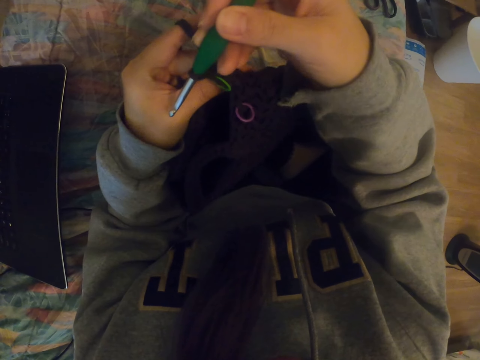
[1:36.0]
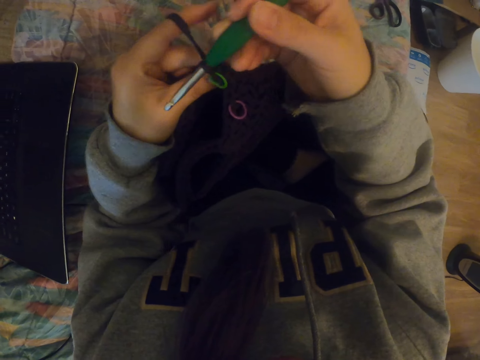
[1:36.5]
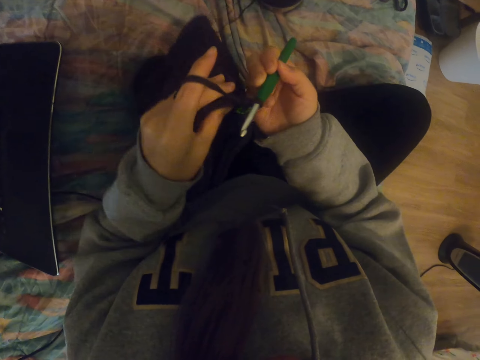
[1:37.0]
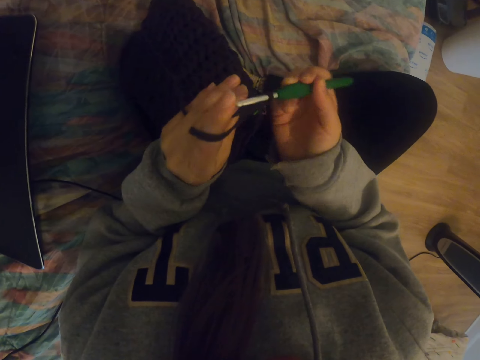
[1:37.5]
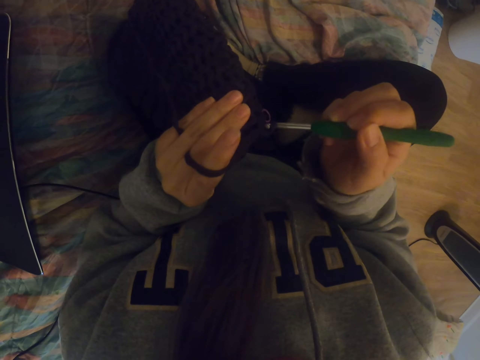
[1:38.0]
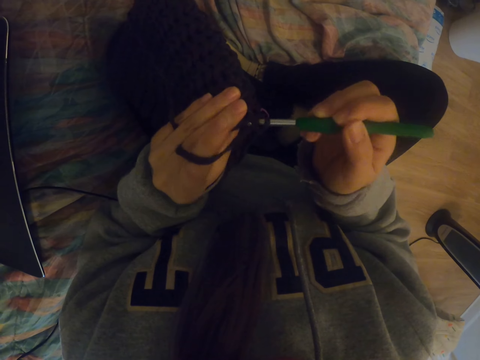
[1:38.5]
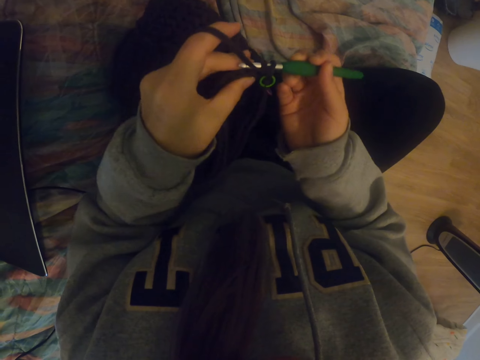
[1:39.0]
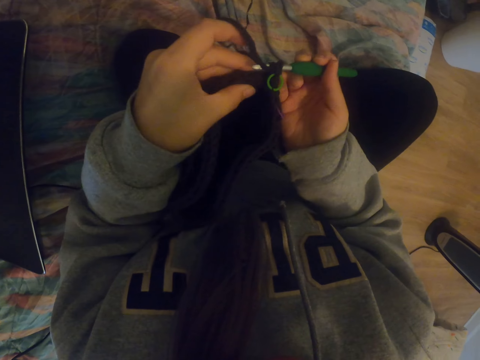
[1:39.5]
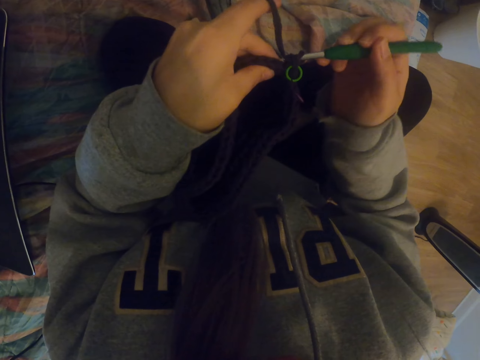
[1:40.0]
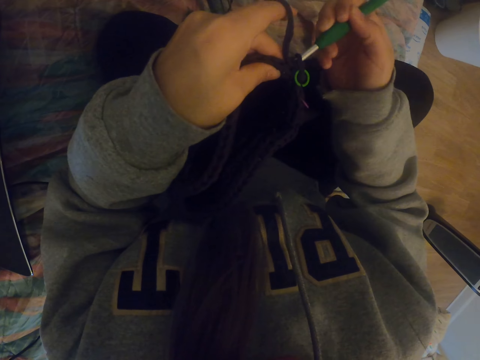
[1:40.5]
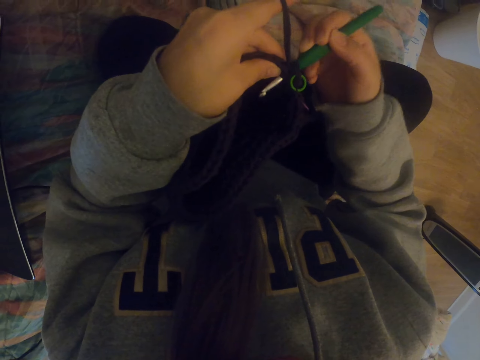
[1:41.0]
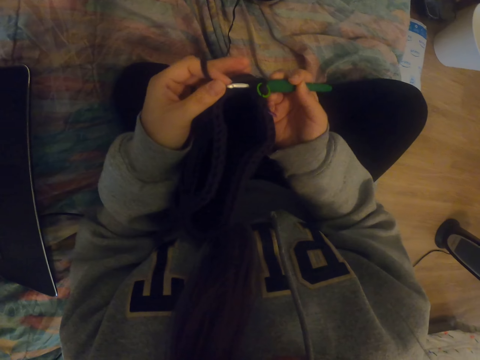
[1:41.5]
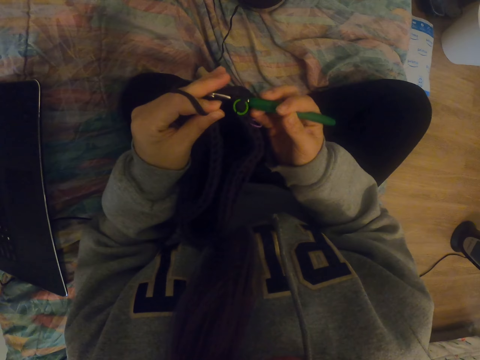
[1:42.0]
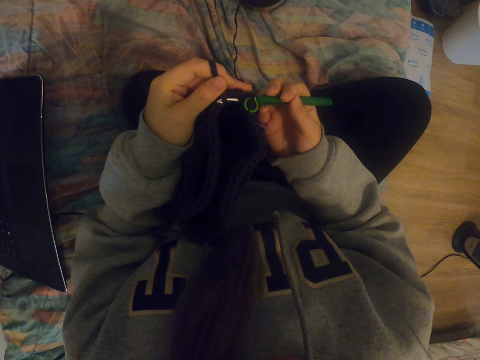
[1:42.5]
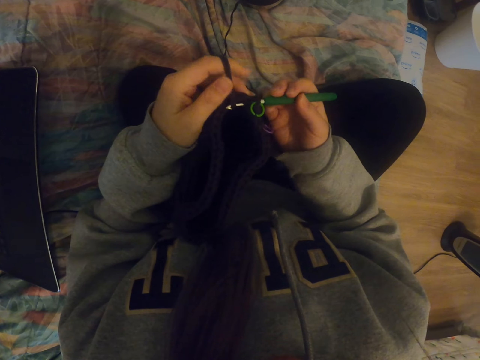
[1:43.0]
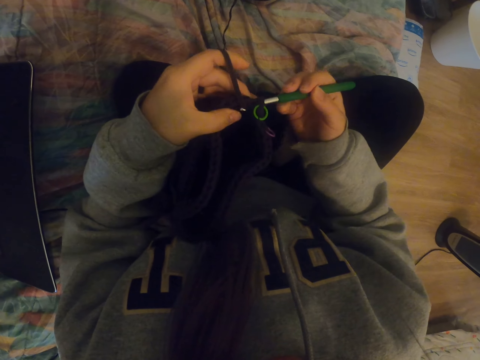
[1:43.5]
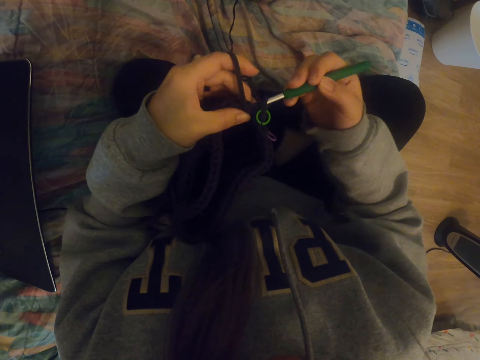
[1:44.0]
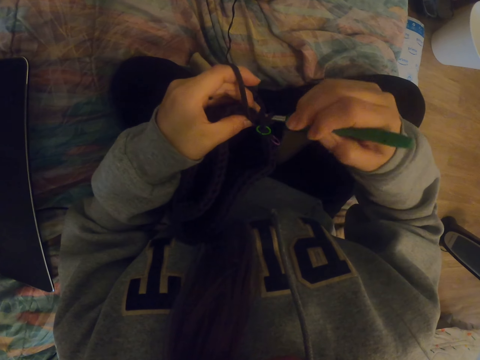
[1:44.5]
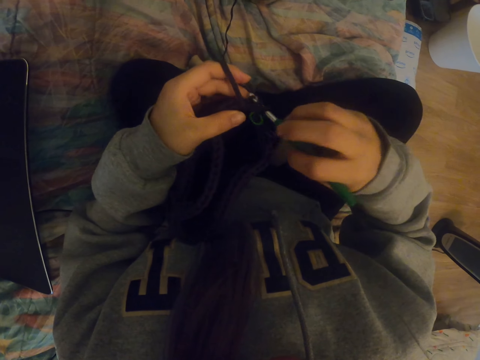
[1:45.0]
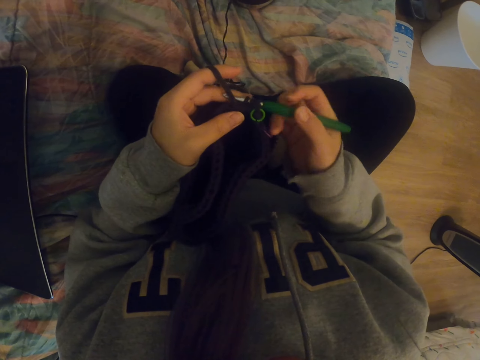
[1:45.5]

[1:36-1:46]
The camera wearer stares at the knit garment. They knit the bag with the crochet.

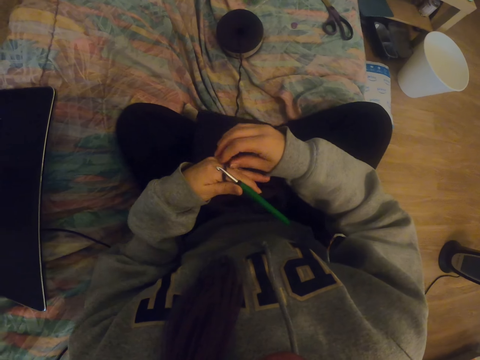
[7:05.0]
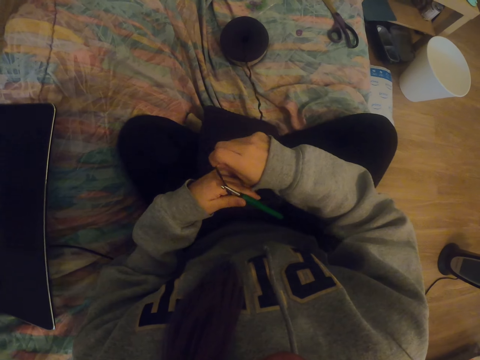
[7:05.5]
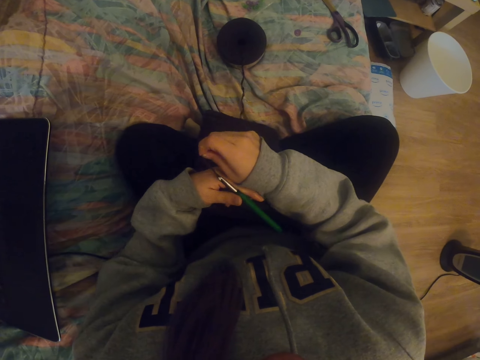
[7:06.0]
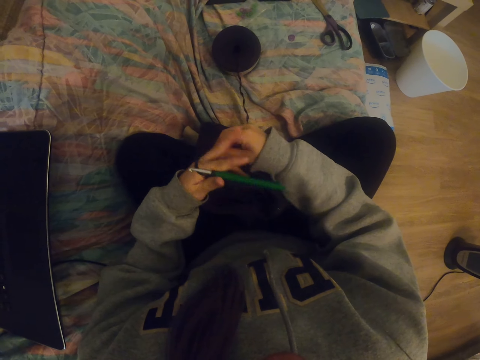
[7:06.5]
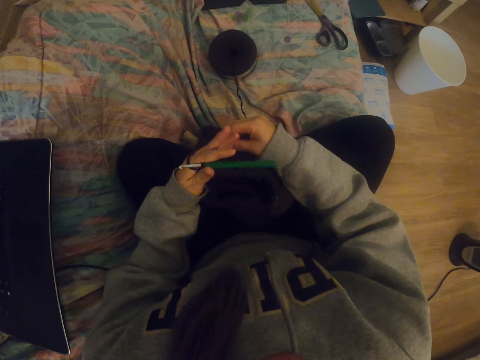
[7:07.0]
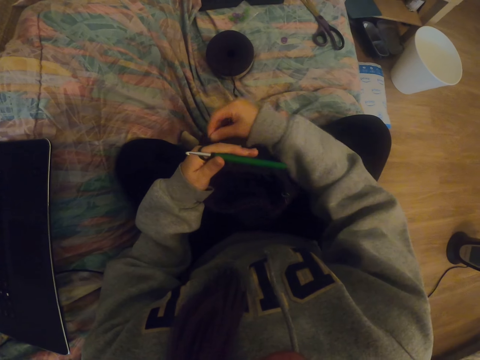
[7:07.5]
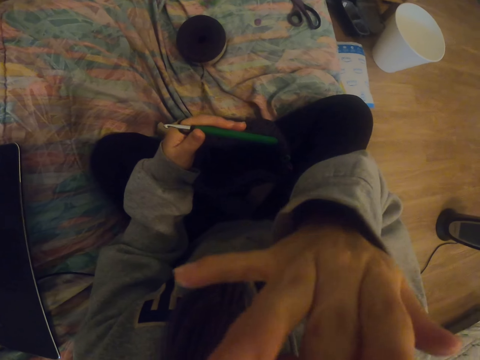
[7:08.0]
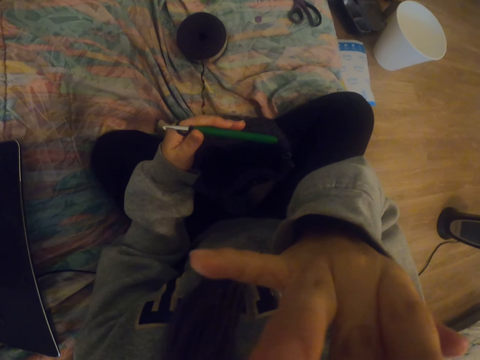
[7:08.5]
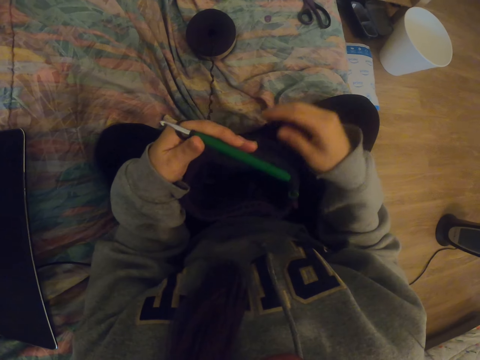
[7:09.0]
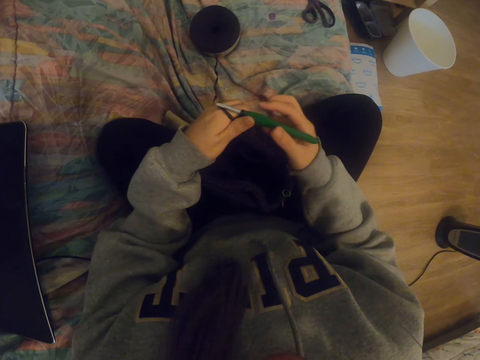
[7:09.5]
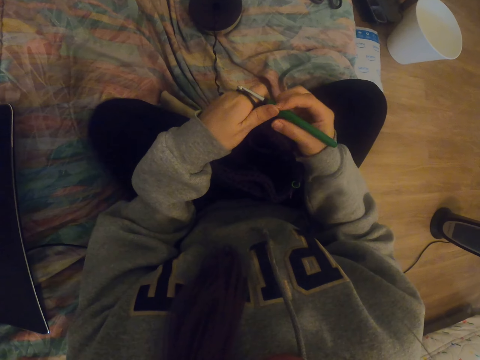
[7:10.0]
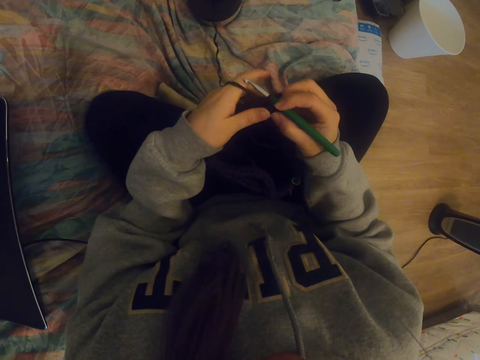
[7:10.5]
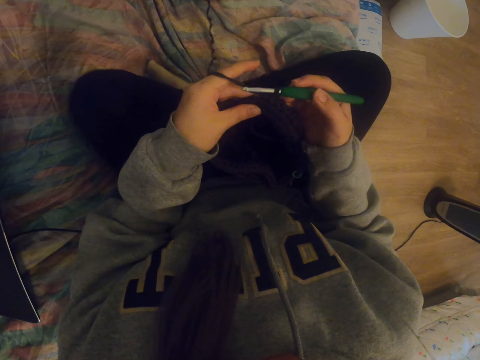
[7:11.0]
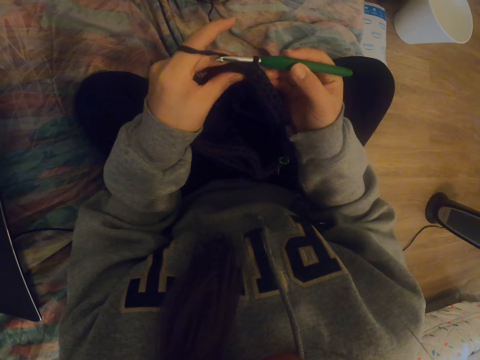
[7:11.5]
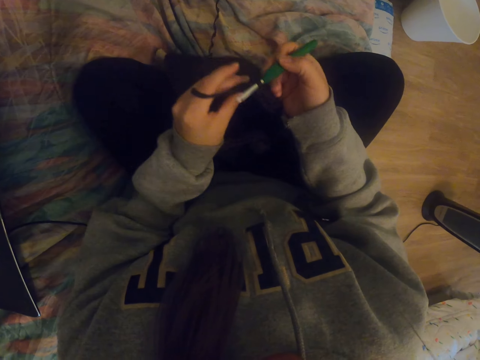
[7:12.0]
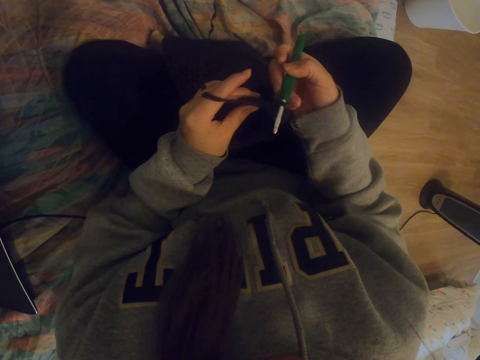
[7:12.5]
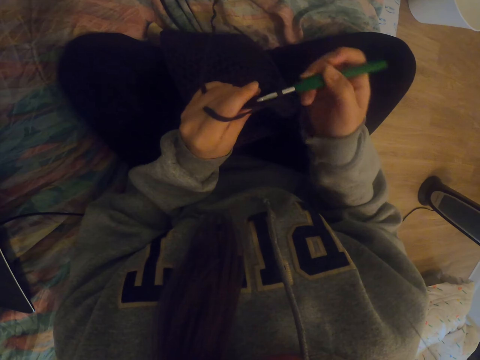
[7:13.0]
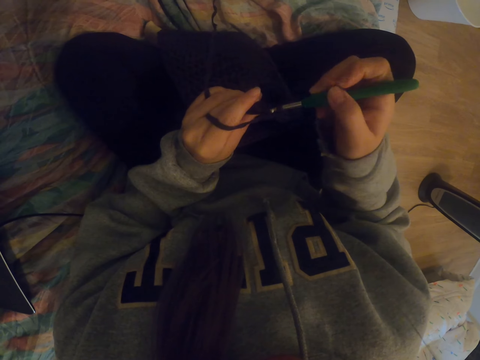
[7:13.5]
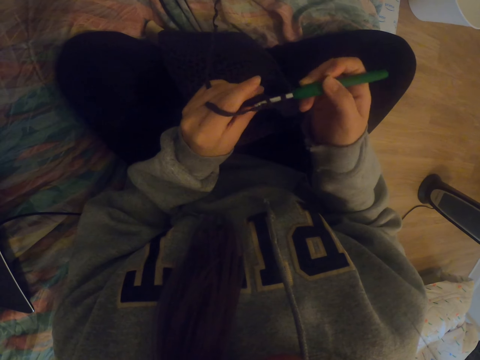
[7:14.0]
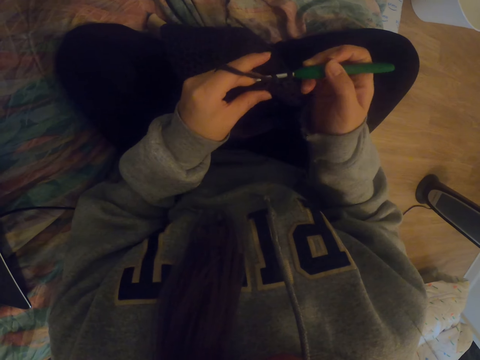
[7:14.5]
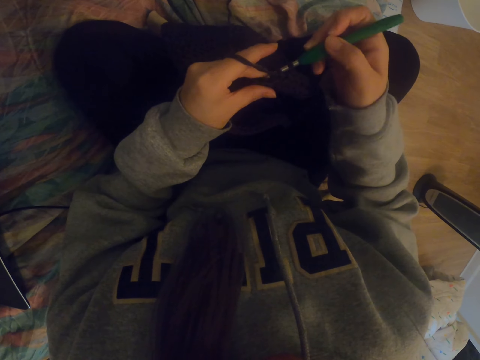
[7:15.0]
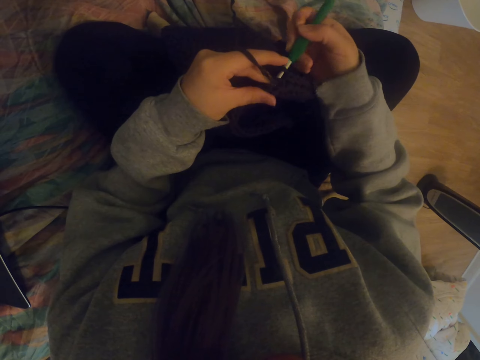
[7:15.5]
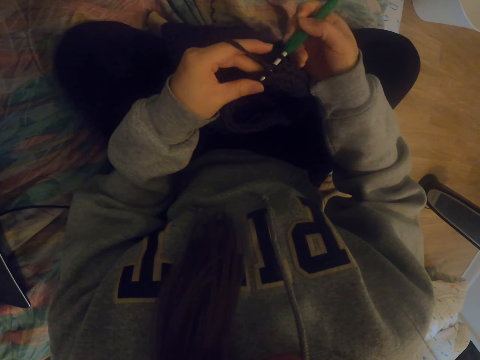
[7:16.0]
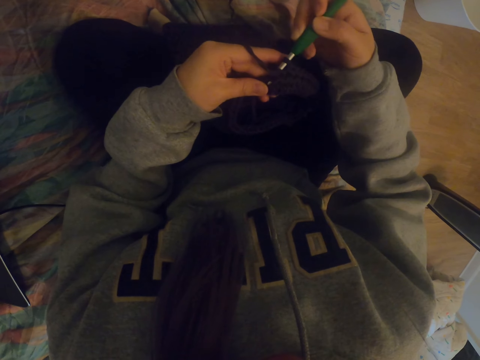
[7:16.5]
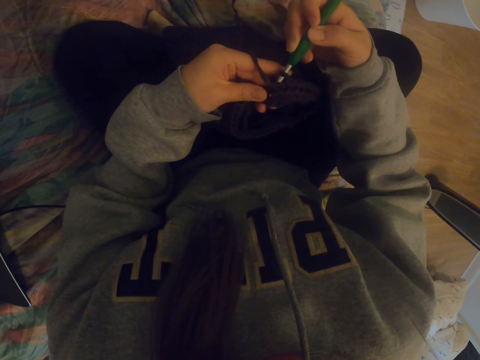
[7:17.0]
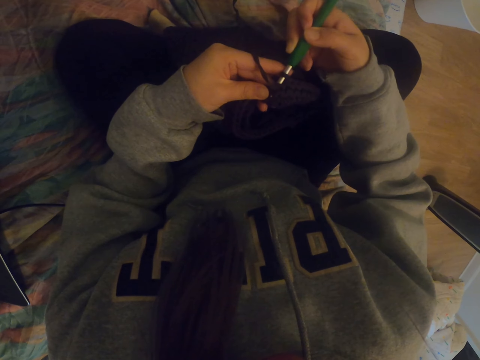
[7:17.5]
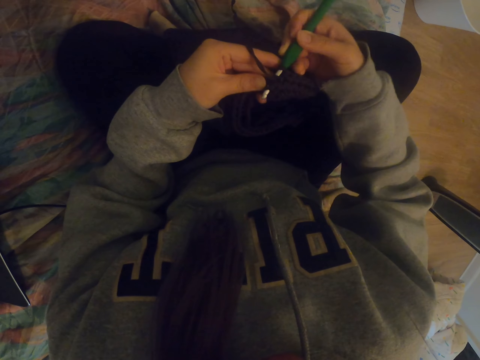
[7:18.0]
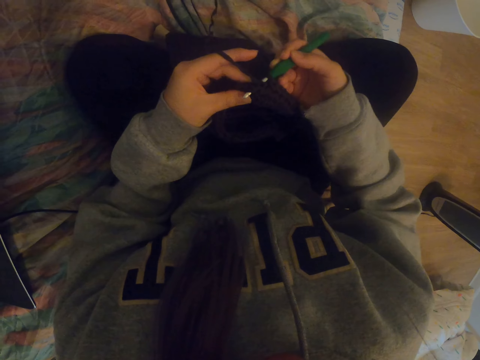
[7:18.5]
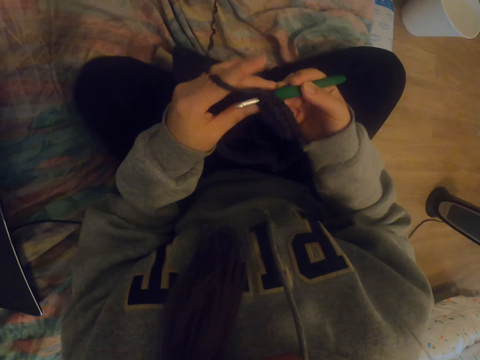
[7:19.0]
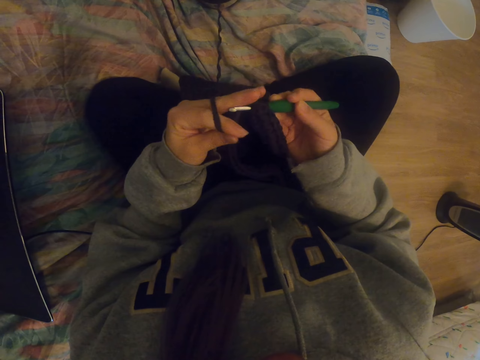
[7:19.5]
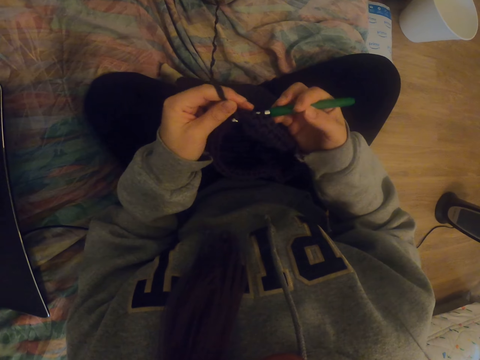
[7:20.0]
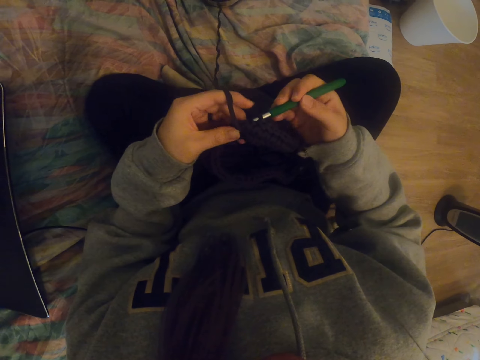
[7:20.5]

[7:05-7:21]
The camera wearer puts the thread between the fingers. They hold their face. They knit the bag with the crochet.
